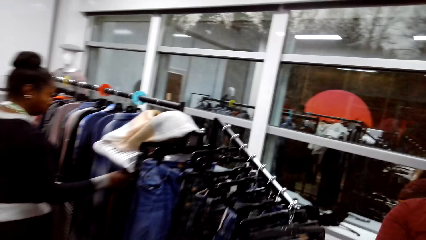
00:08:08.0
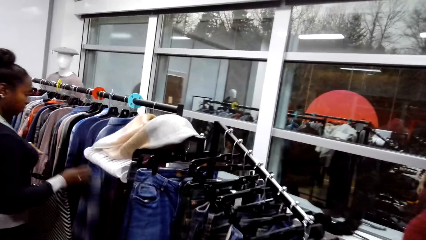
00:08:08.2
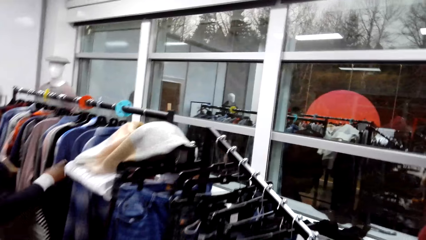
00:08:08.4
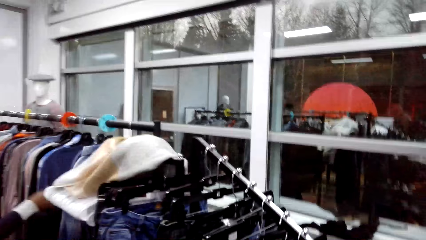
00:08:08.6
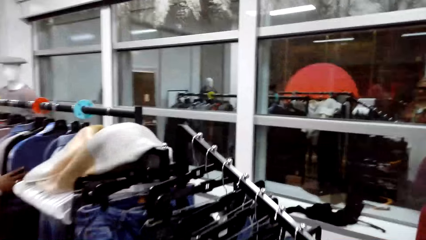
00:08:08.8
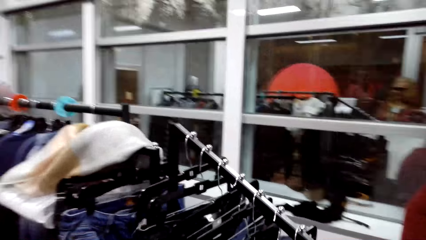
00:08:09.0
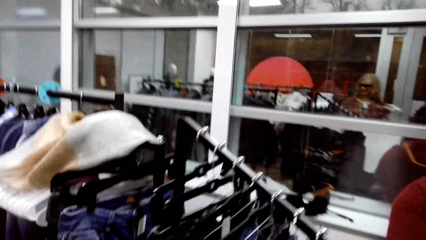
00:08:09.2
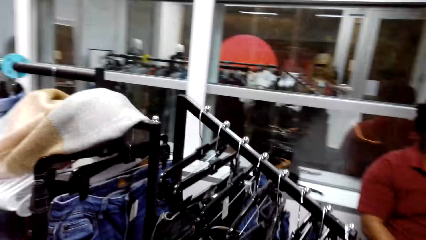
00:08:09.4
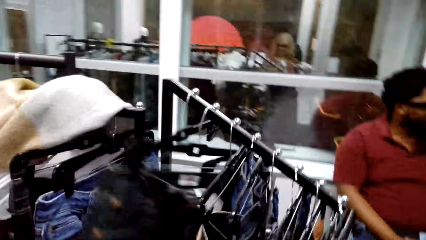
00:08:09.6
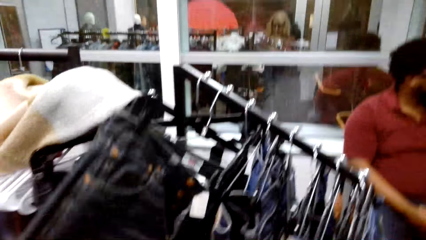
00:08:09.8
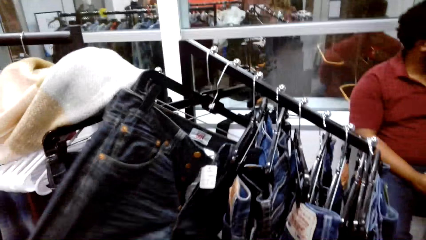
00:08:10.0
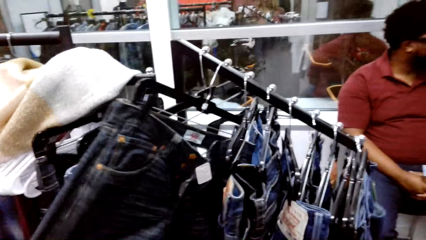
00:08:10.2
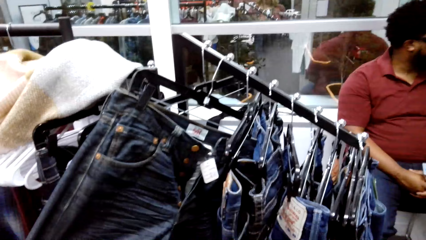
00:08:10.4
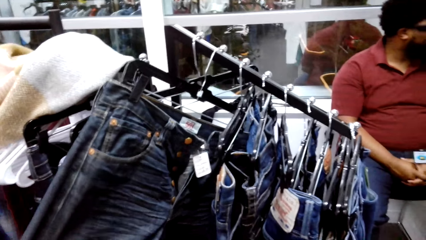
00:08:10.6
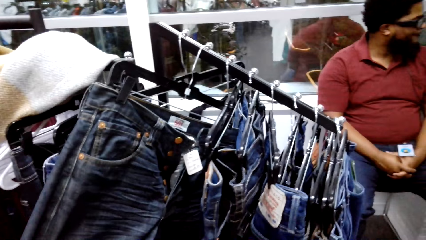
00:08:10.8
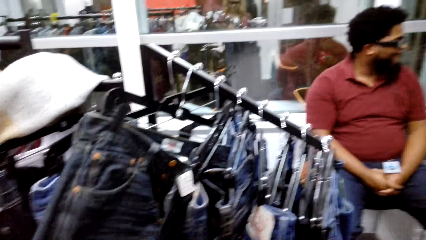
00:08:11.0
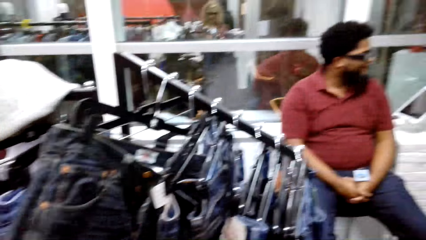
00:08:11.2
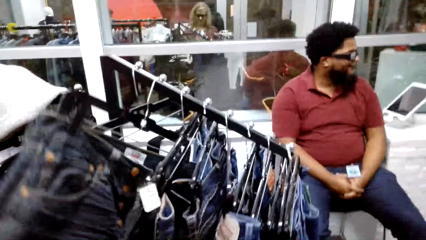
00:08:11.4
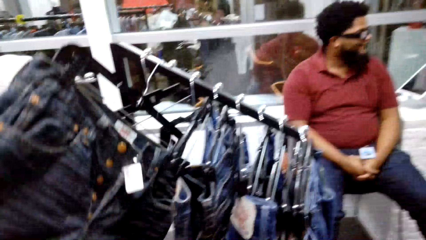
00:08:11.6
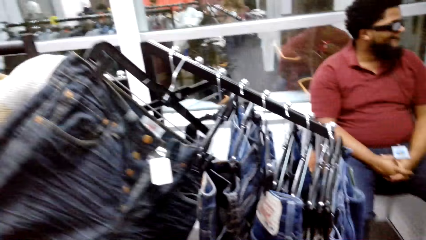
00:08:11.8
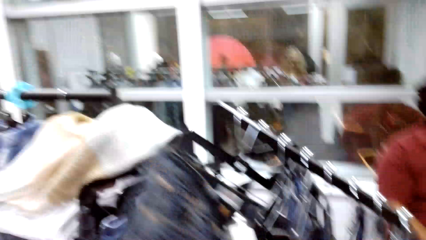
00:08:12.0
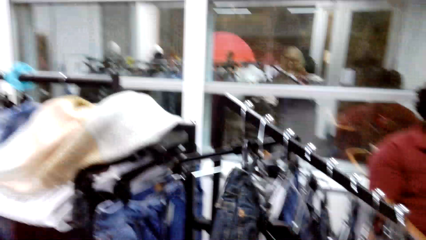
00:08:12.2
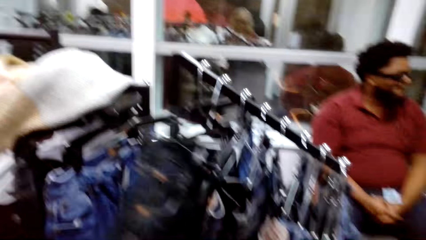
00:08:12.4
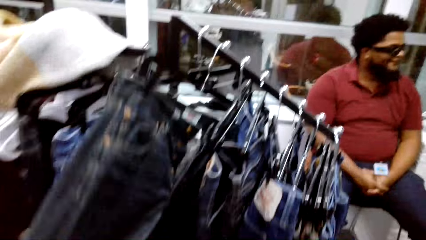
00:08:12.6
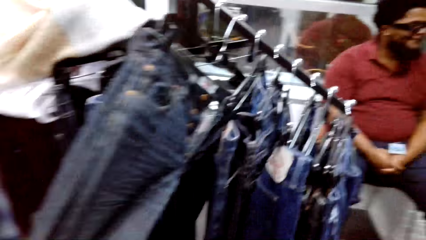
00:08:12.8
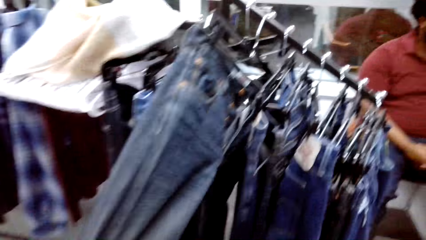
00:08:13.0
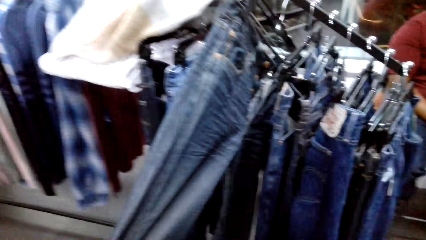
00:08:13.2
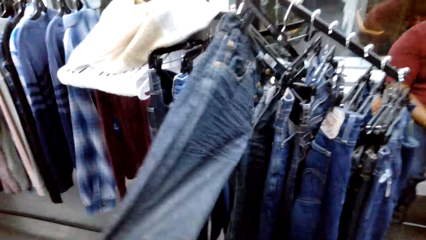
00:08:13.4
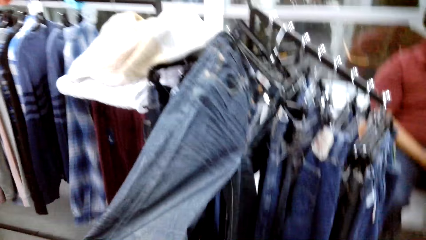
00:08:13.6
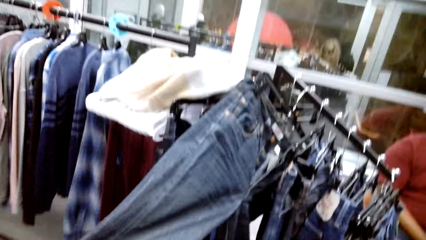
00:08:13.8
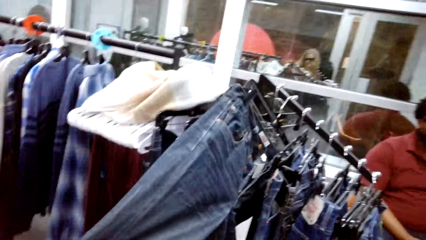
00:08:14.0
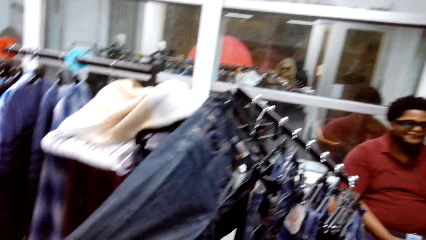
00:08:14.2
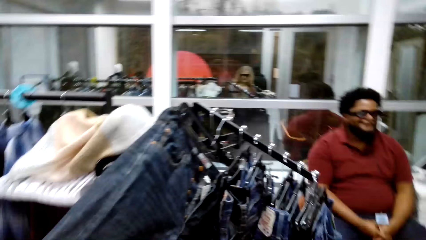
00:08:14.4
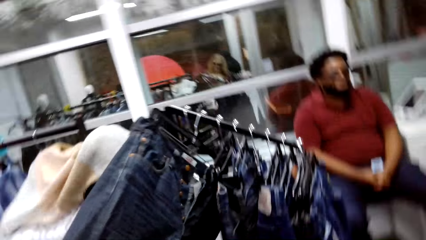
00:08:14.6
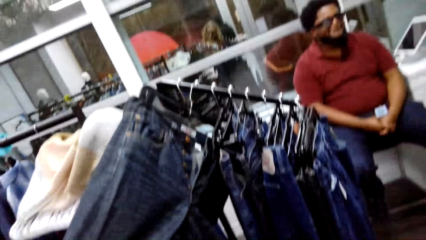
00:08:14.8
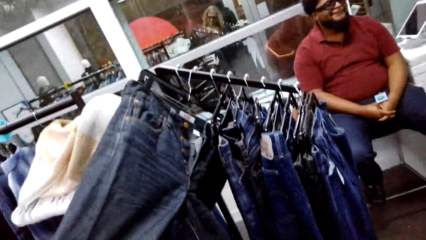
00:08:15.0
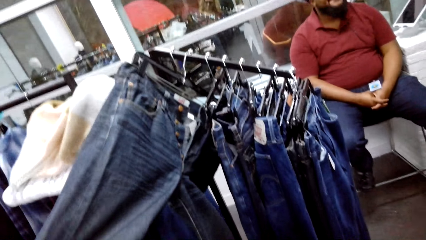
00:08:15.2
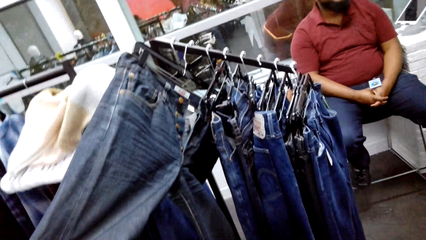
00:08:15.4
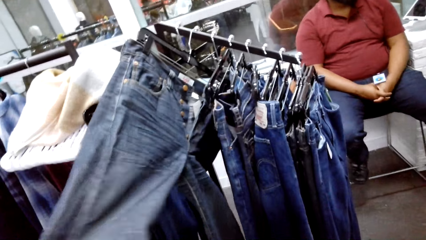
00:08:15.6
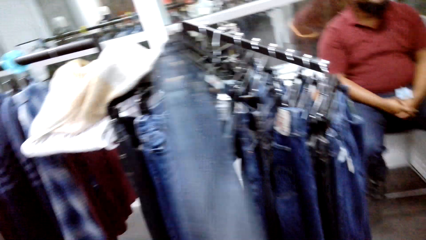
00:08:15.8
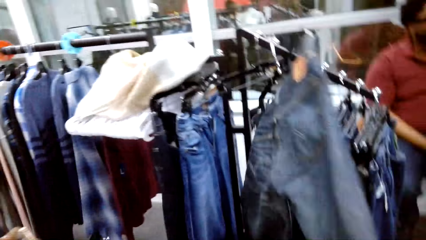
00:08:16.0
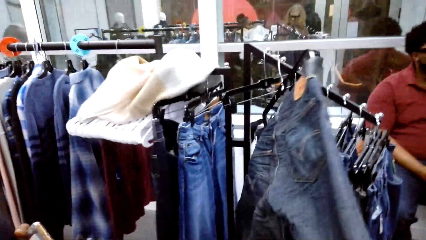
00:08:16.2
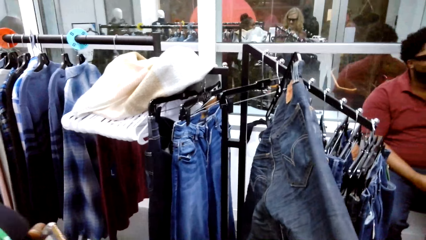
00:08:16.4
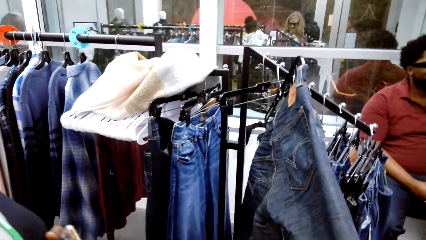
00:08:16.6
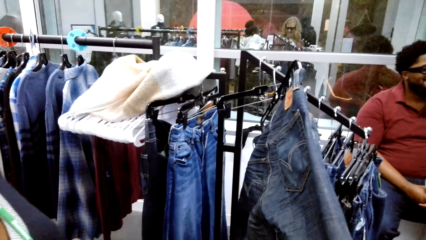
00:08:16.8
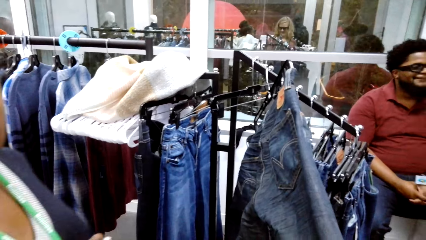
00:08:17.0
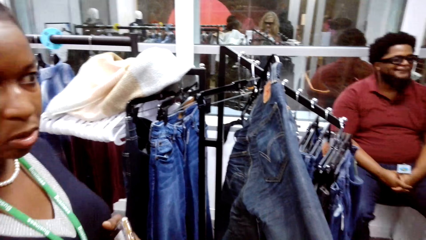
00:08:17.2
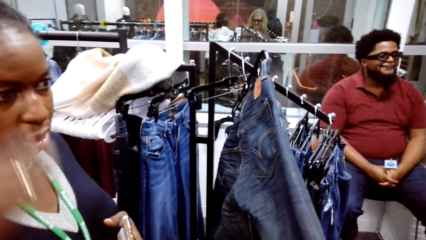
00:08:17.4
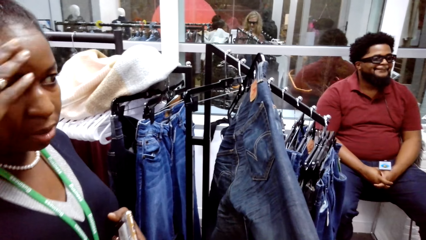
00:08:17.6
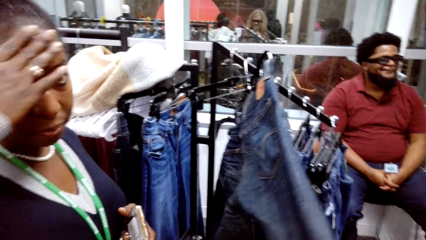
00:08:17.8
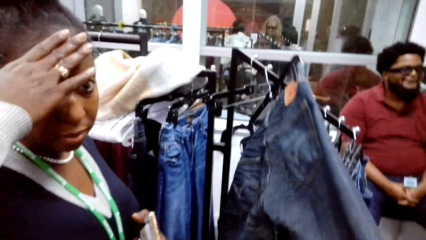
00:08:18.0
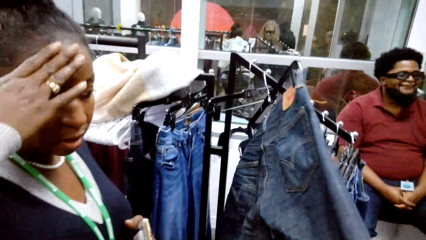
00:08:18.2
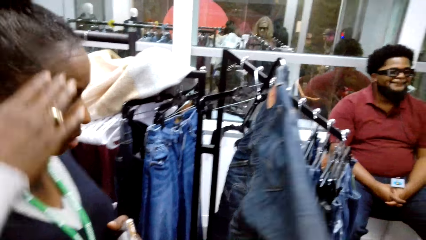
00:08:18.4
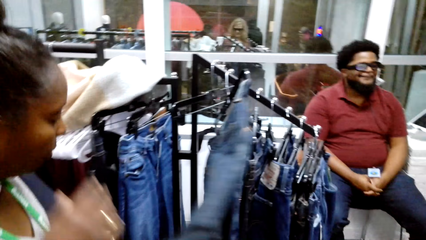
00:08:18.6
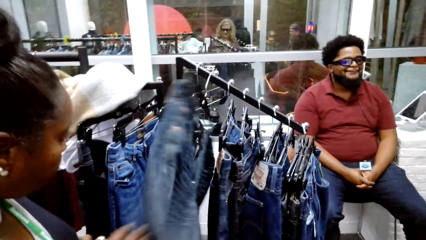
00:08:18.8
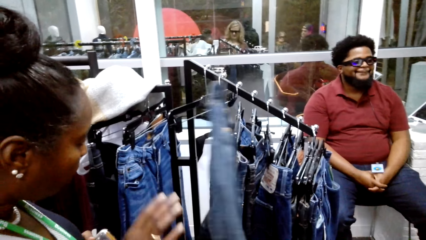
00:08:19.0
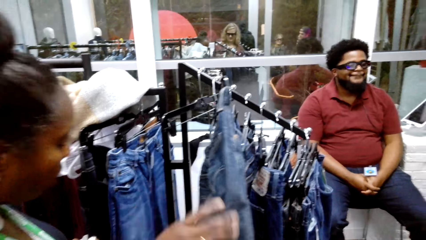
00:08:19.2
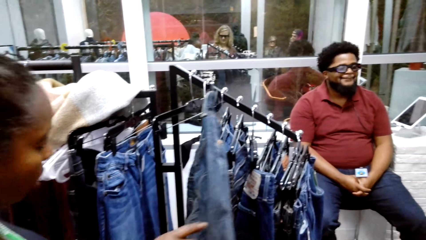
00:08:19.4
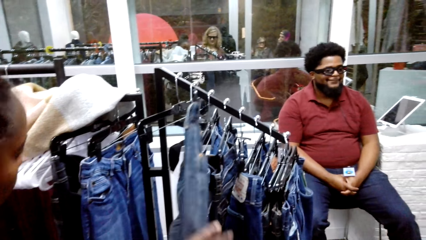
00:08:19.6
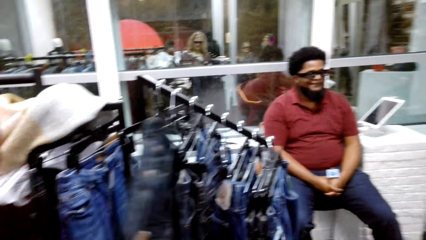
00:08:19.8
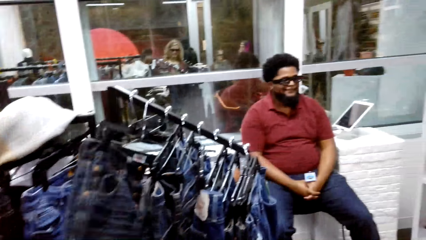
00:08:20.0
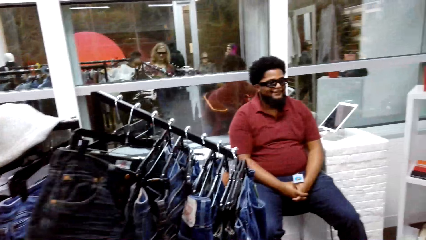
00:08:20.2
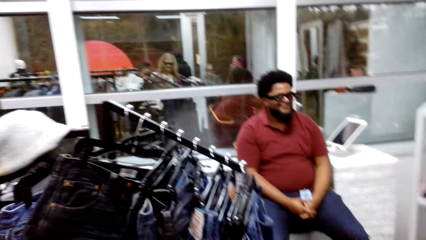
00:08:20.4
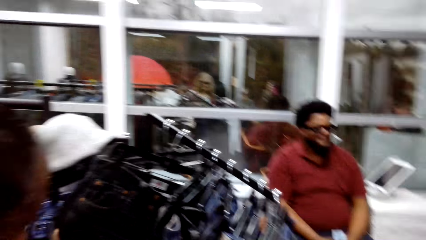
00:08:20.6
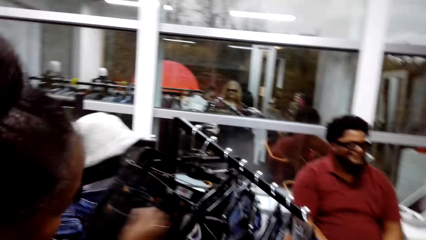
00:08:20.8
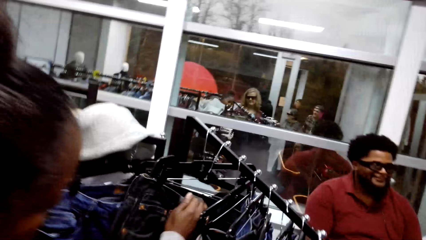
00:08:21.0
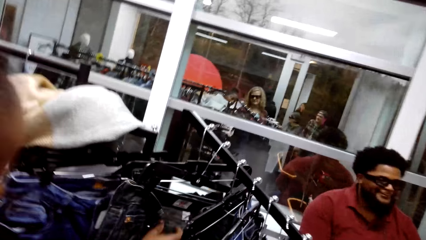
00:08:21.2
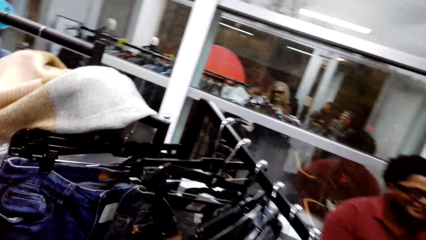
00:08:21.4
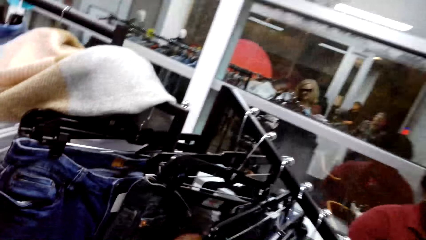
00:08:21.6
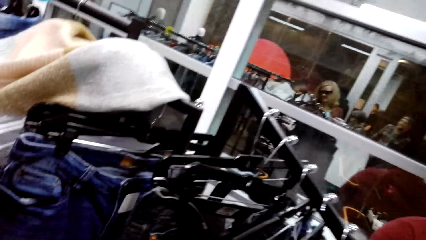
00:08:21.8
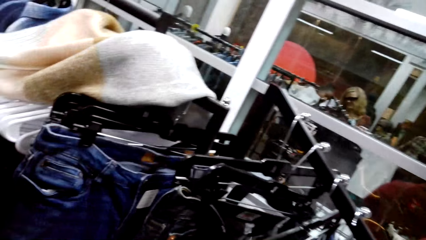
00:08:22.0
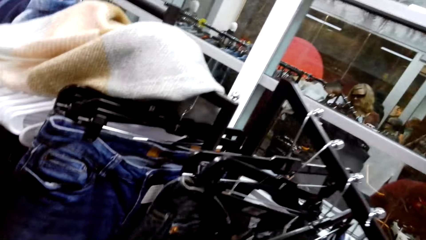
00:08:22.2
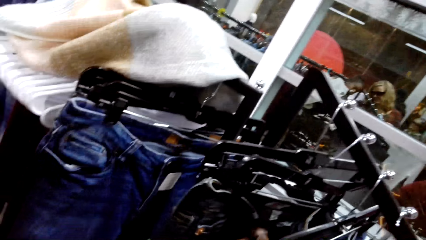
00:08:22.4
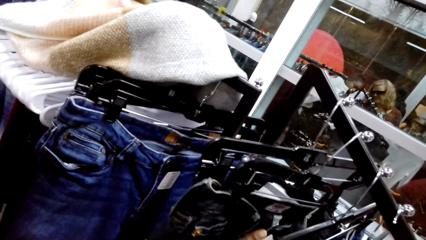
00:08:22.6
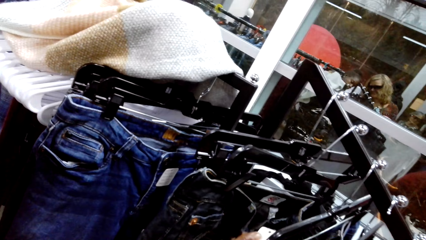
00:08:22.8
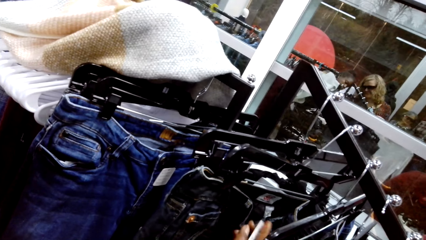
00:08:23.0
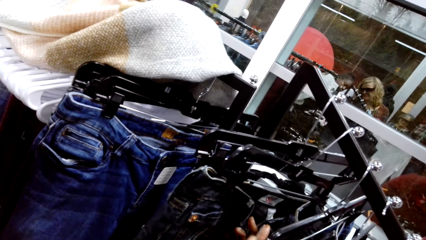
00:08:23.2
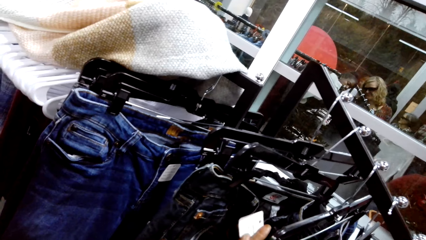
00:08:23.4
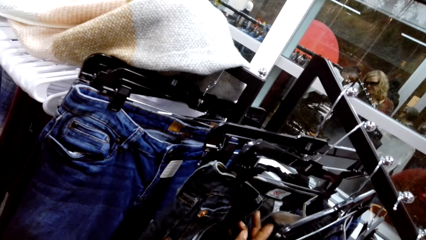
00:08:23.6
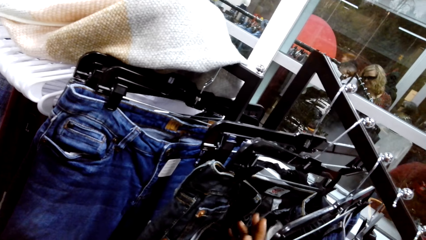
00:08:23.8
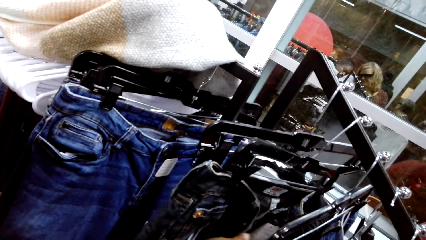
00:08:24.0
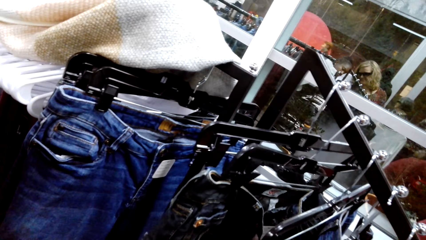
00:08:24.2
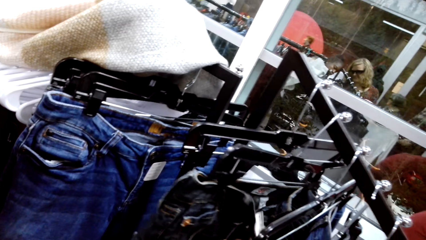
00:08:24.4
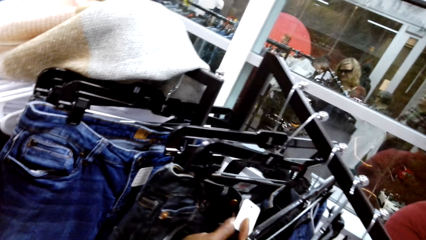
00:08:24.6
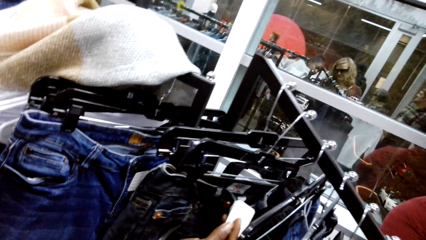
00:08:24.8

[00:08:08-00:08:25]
A woman looks at the clothes on the hanger. The camera wearer looks on the clothes on the line hanger and converses with the woman. The woman looks at the tags on the jeans. The camera wearer converses with the woman.
